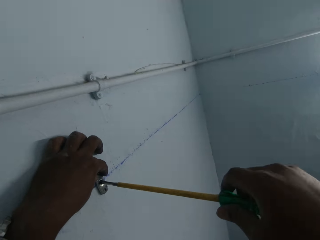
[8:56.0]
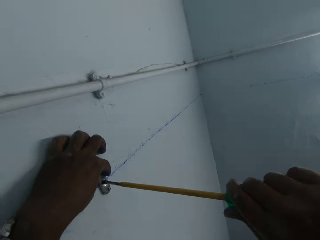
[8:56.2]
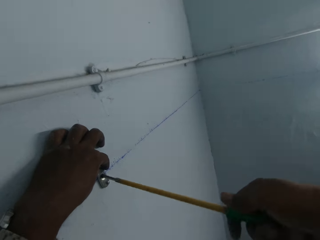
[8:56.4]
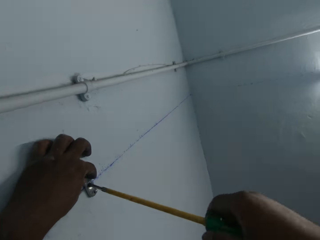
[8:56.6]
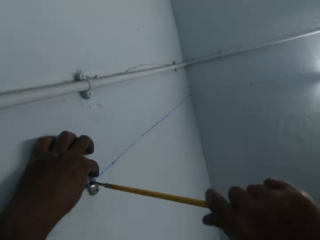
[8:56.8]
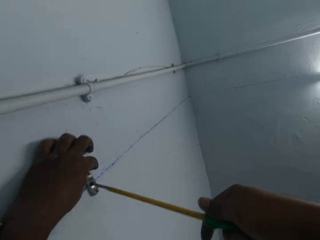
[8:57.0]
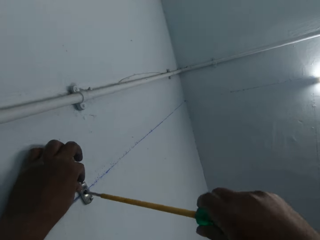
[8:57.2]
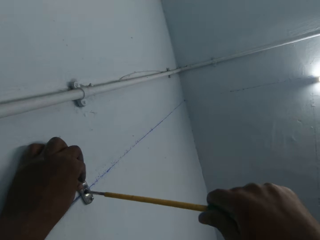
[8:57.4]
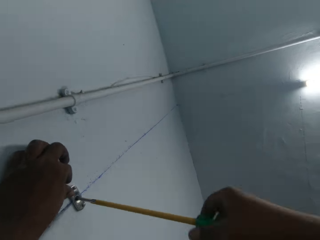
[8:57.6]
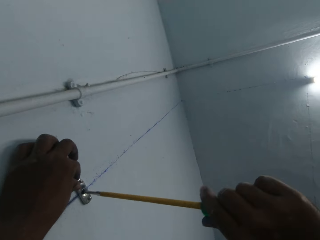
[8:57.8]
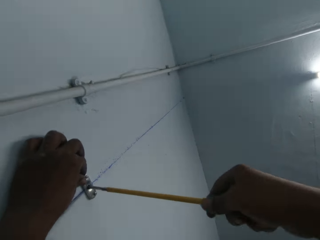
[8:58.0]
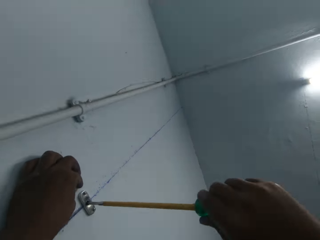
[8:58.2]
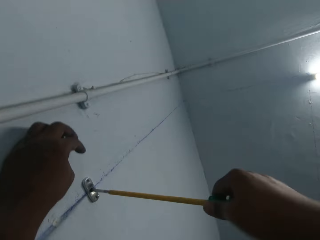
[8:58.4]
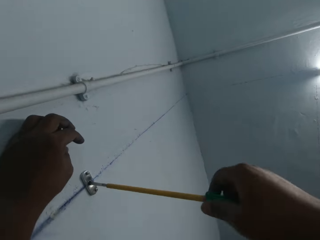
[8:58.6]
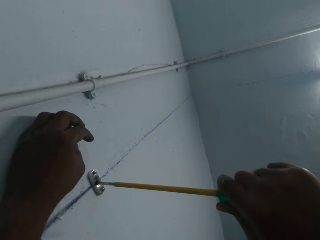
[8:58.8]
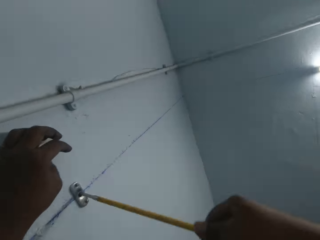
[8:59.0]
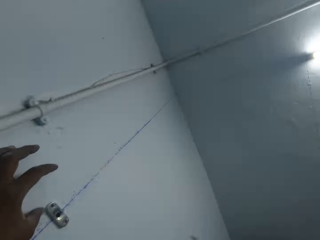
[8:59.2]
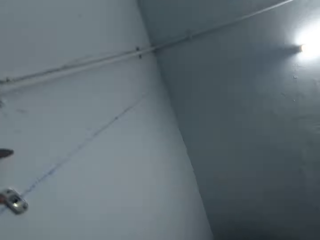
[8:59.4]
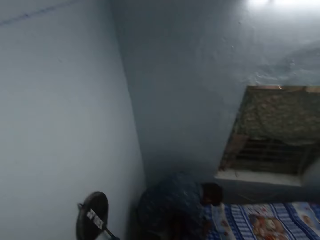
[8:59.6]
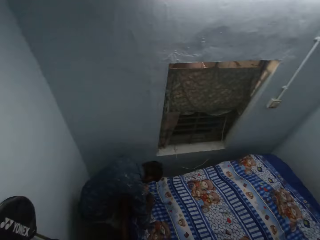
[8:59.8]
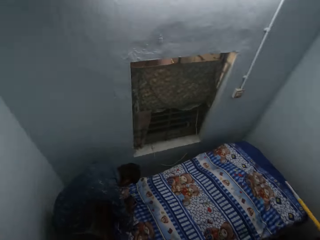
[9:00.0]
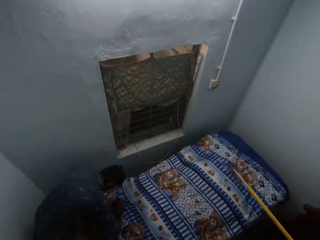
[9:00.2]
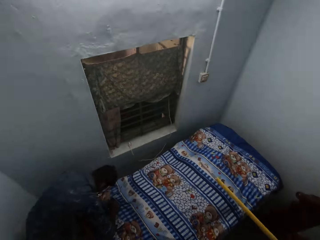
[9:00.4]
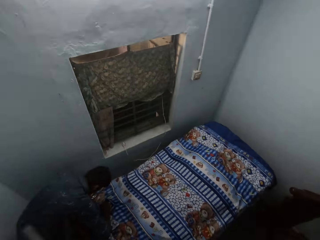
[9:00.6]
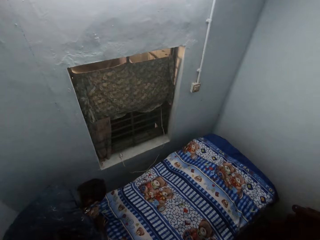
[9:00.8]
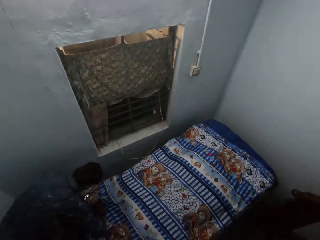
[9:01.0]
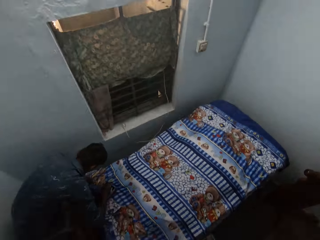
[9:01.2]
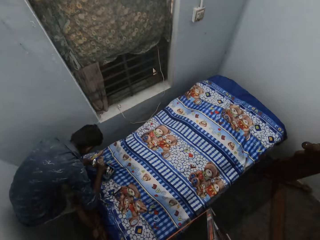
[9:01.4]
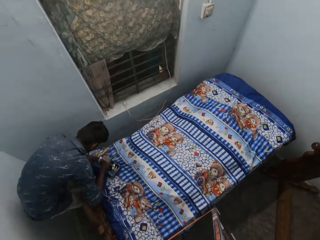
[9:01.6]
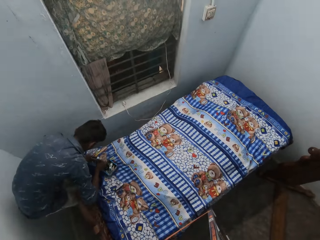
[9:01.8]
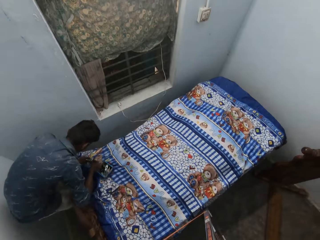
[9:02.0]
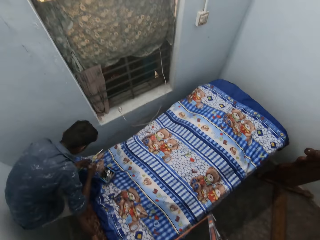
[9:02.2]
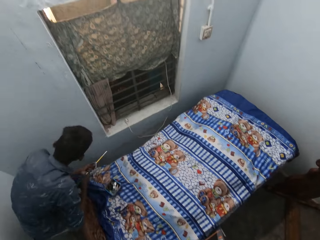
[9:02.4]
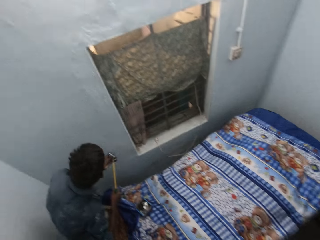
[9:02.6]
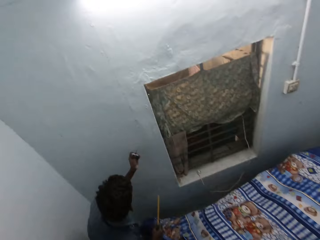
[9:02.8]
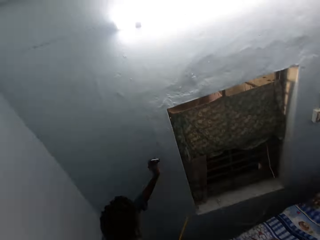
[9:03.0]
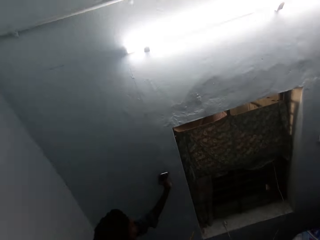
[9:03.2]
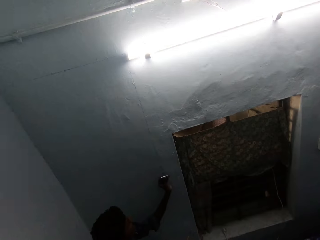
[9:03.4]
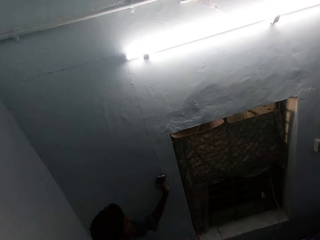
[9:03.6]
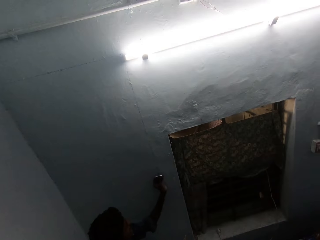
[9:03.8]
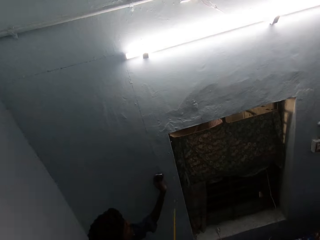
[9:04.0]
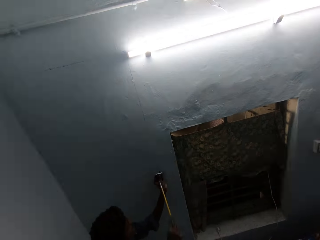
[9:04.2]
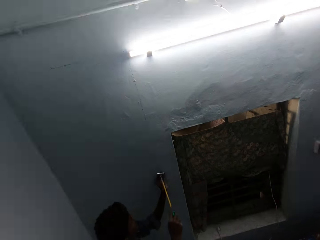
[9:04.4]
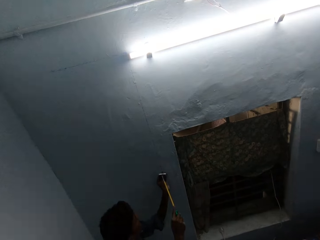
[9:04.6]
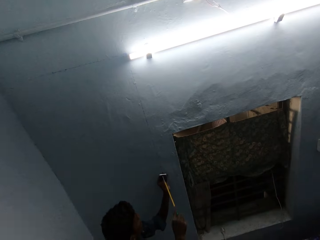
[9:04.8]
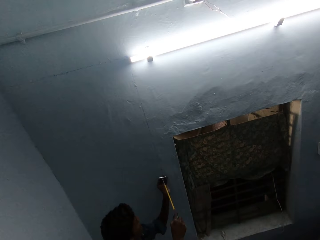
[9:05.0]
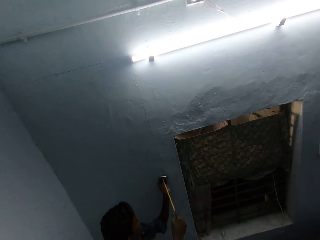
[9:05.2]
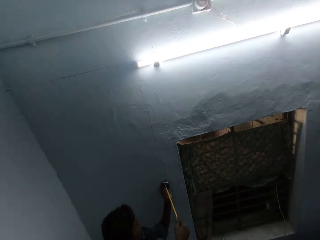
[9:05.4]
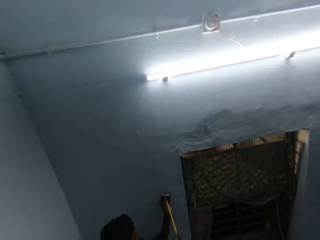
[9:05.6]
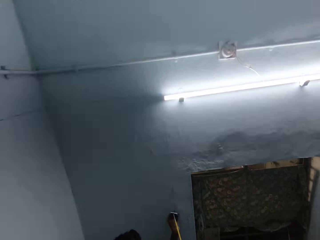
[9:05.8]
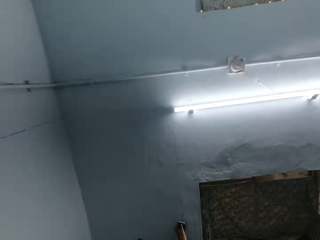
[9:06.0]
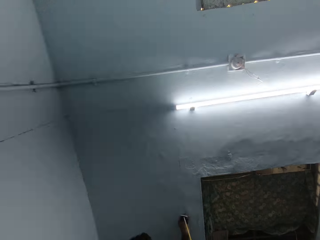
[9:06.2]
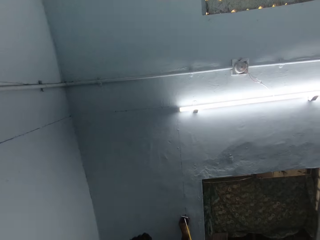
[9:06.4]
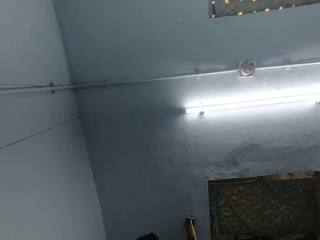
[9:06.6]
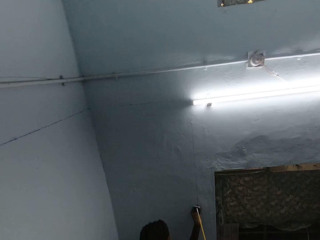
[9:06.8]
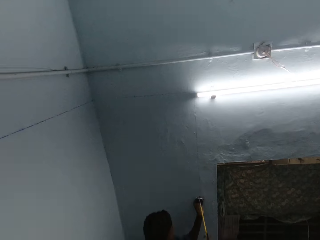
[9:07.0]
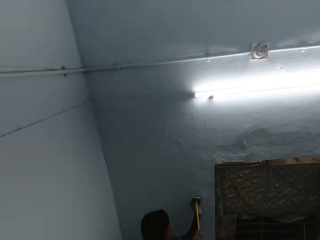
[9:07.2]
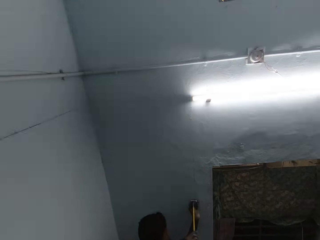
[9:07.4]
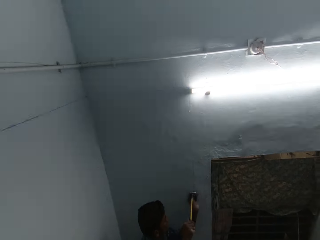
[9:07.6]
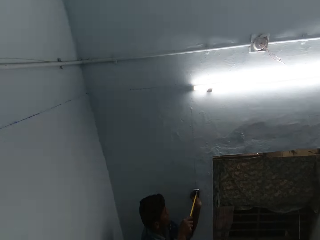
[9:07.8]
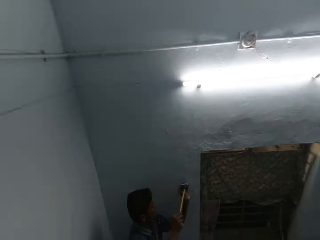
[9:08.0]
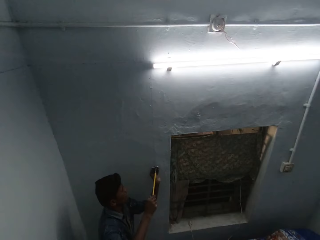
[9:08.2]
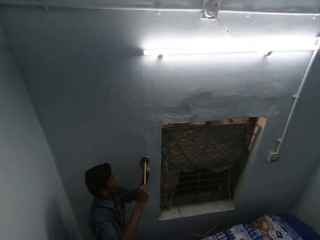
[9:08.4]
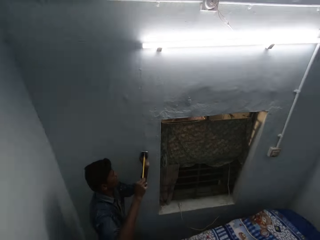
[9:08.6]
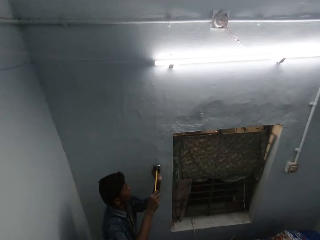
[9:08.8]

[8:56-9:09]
The camera wearer removes the left hand from something. They look around. A man searches a box of metals with his hands. The man lifts something. The man puts a metal on a wall with his left hand. The man fixes something on the wall. The camera wearer places a screwdriver against something. They fix a screw with the screwdriver. The man screws the metal to the wall with a screwdriver in his right hand. The camera wearer looks around.

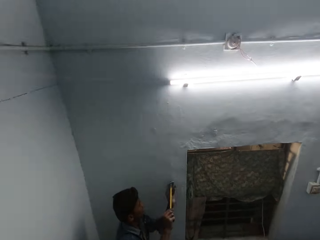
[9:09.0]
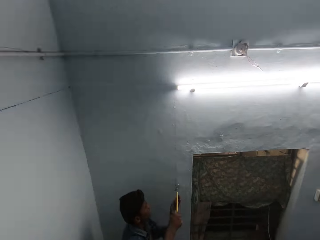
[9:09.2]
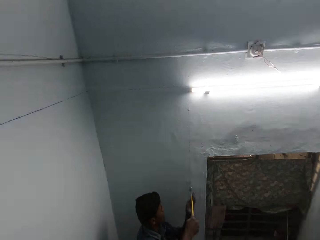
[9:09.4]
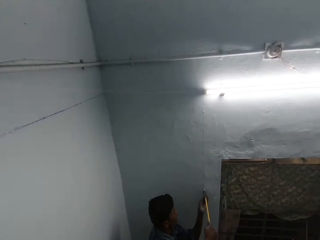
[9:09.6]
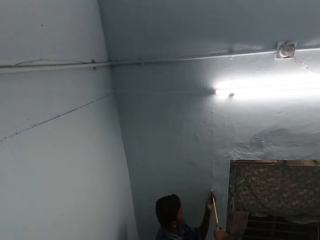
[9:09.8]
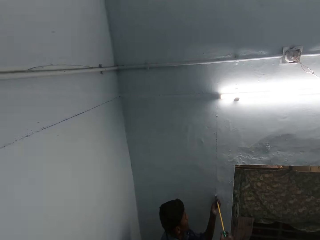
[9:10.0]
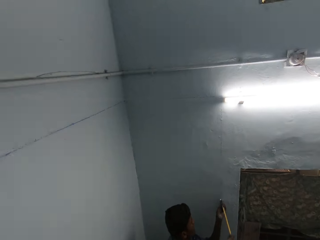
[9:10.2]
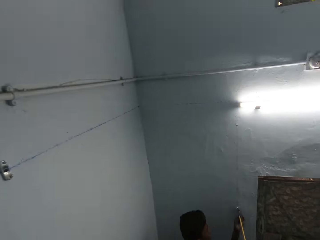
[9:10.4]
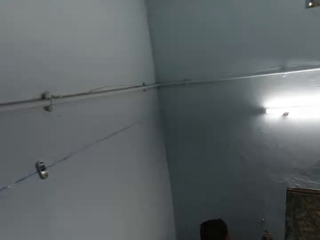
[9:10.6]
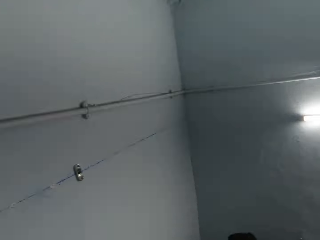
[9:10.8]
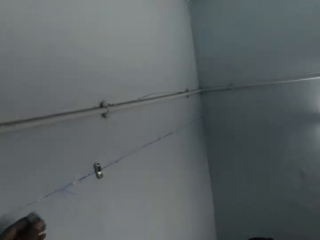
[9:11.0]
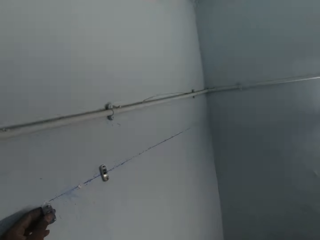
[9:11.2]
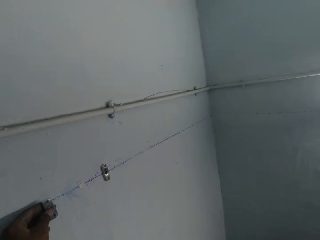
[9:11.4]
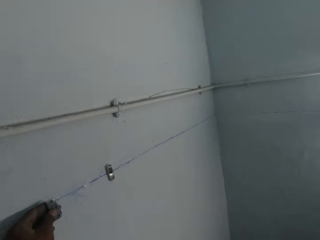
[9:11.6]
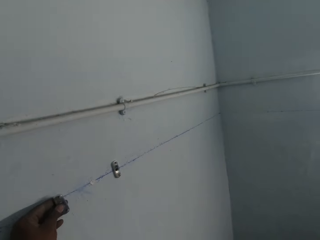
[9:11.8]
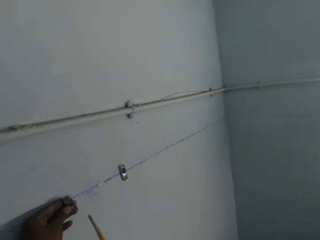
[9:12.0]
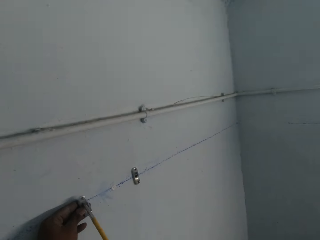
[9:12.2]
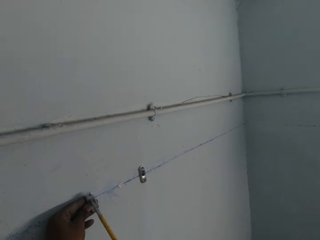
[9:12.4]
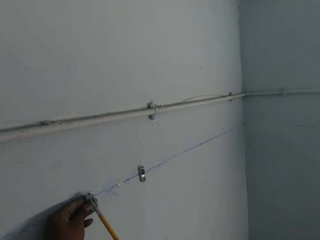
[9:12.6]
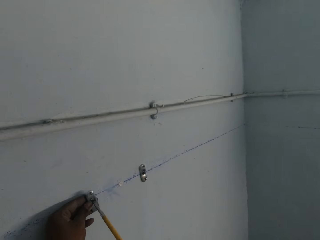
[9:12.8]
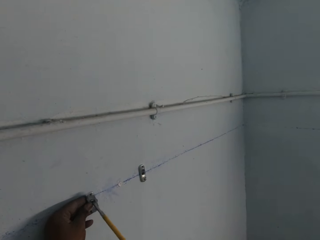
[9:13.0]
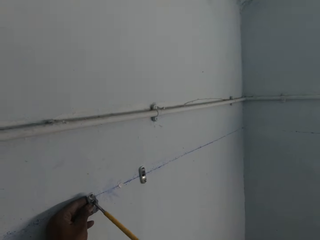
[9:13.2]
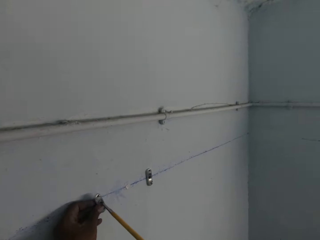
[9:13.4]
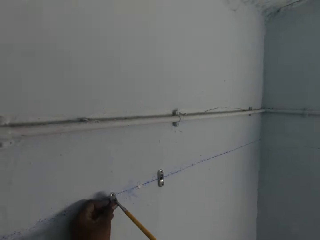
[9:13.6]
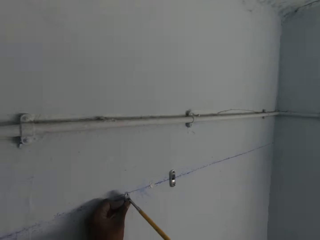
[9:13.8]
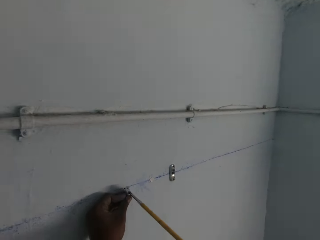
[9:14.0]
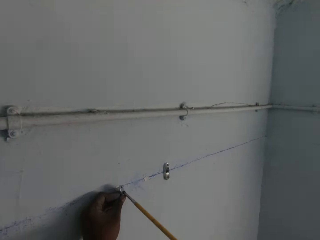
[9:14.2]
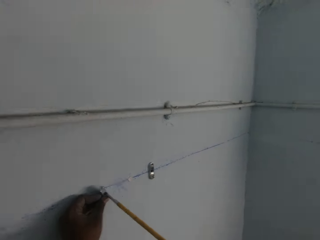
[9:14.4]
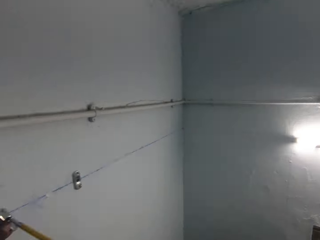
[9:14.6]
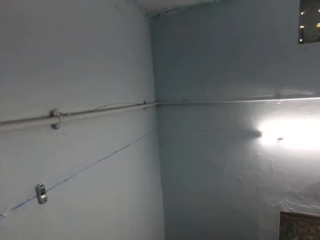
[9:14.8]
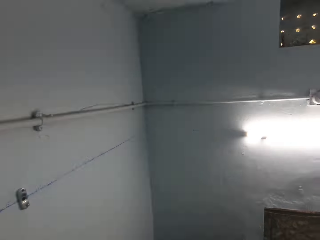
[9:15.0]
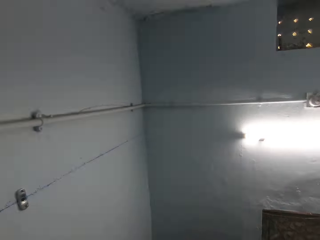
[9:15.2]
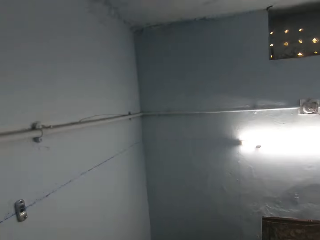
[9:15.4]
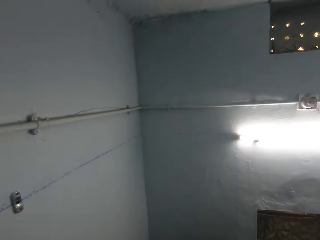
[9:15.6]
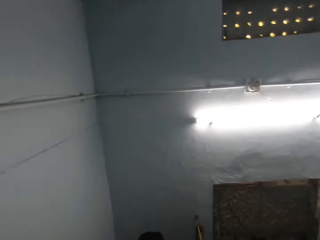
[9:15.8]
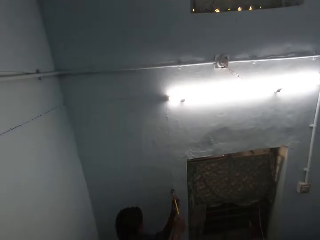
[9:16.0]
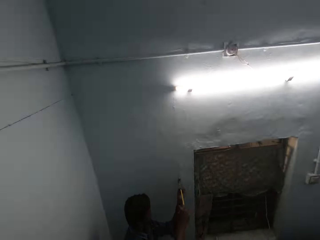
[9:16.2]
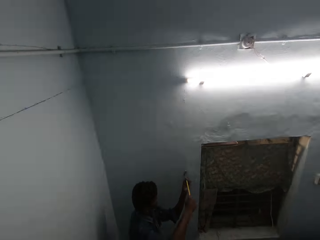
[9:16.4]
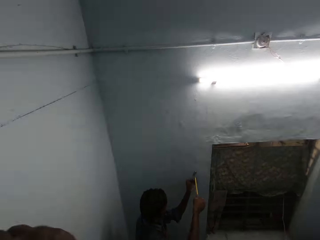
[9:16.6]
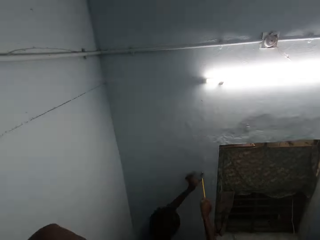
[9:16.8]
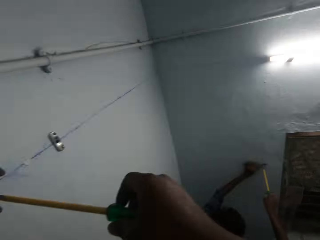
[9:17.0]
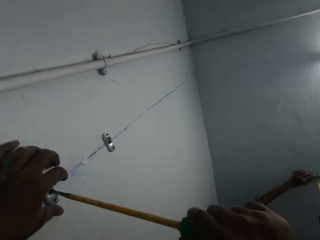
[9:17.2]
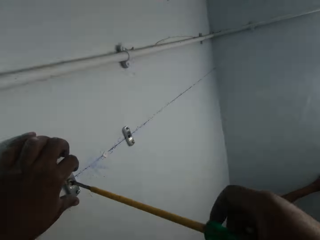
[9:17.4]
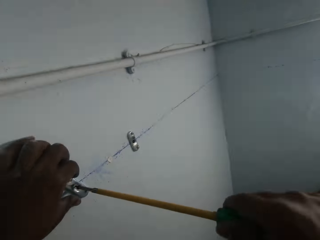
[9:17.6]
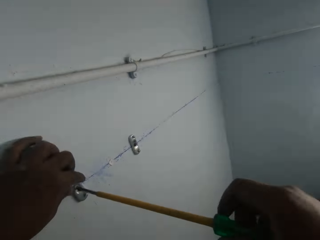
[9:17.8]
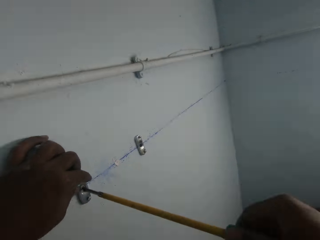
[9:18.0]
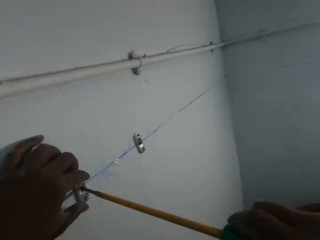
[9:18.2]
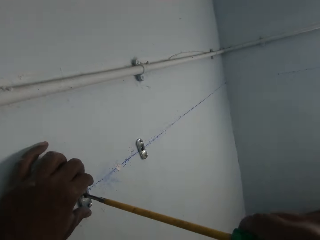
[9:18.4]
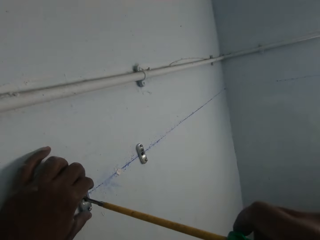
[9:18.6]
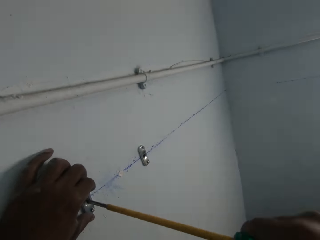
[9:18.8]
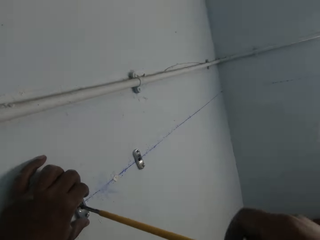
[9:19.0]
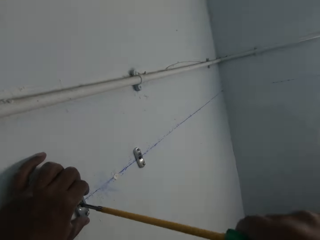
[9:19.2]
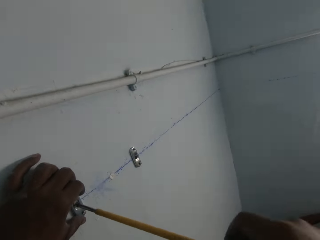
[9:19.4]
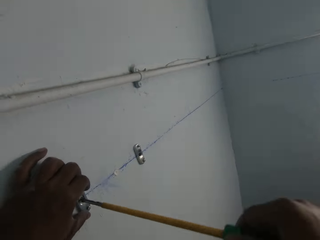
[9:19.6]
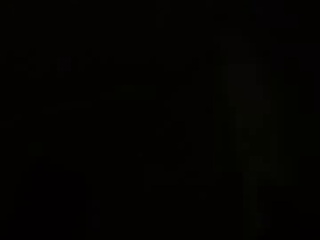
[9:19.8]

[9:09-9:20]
The camera wearer puts something on the wall. He holds a metal to the wall with his left hand. He puts the screwdriver against something. He screws the metal to the wall with the screwdriver in his right hand. He screws a wire clip on the wall with the screwdriver.
